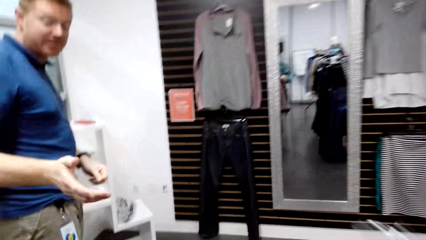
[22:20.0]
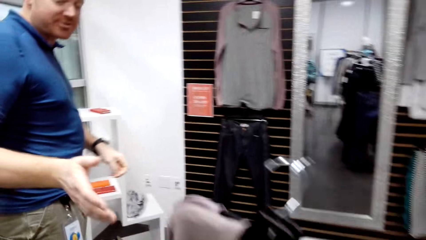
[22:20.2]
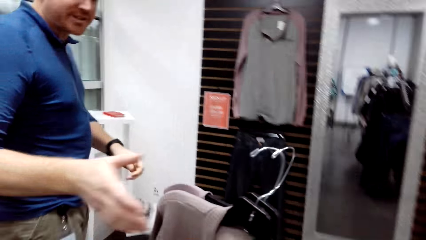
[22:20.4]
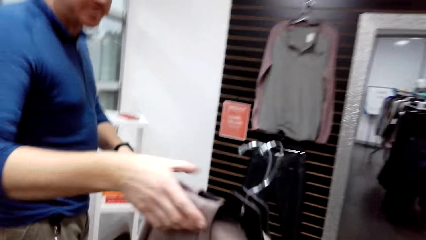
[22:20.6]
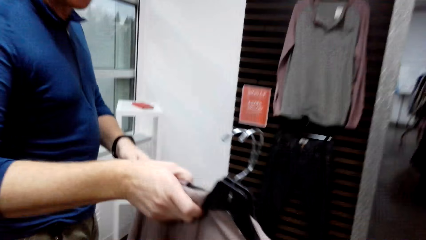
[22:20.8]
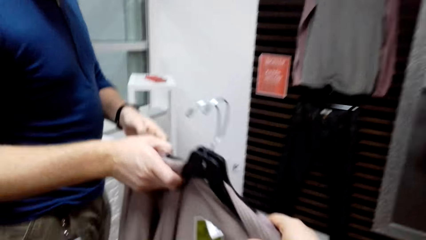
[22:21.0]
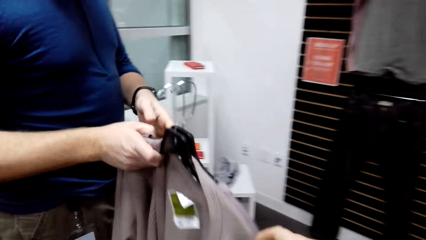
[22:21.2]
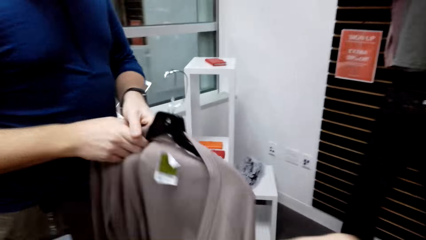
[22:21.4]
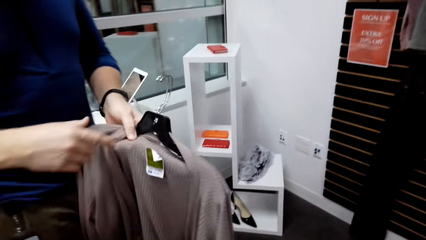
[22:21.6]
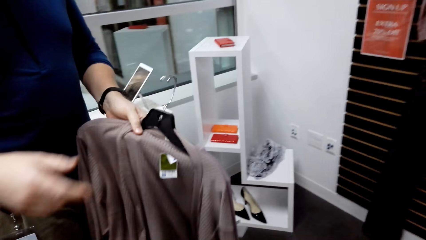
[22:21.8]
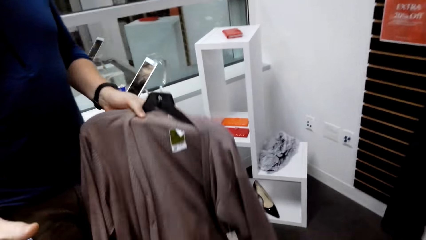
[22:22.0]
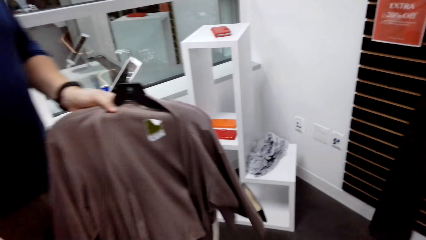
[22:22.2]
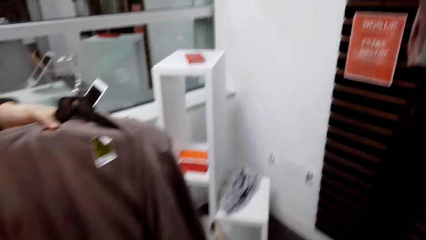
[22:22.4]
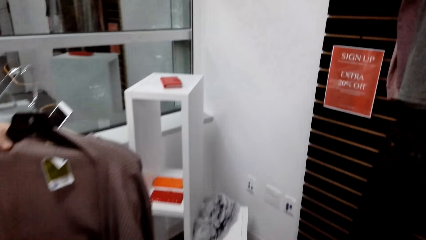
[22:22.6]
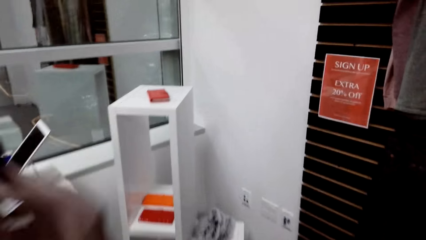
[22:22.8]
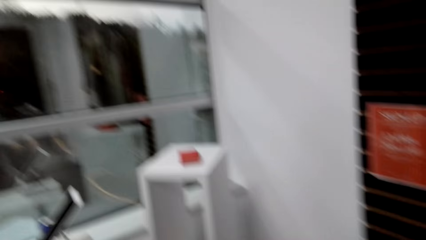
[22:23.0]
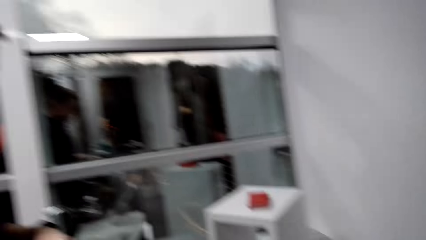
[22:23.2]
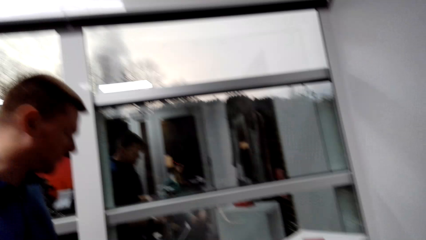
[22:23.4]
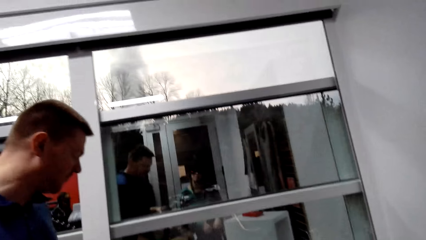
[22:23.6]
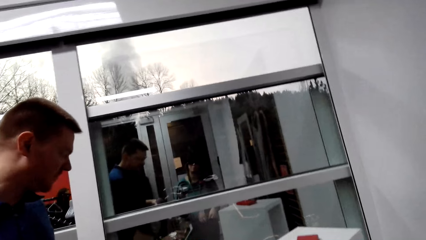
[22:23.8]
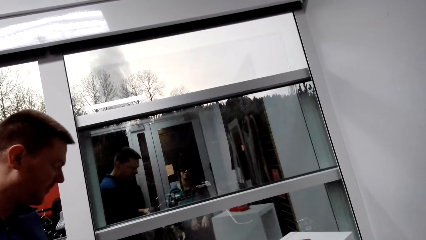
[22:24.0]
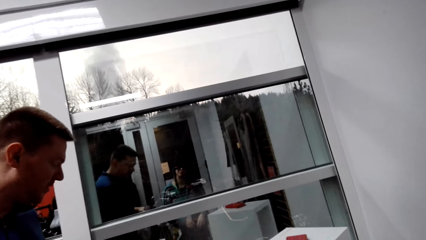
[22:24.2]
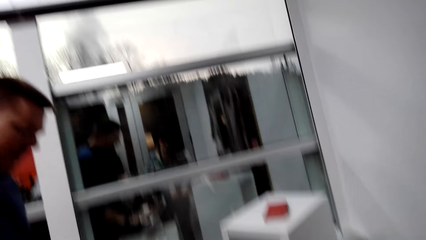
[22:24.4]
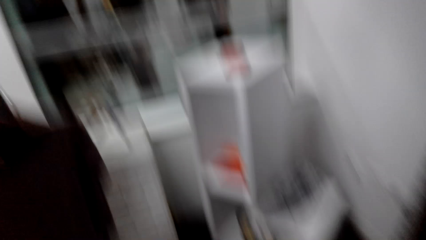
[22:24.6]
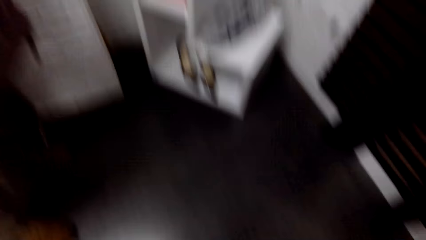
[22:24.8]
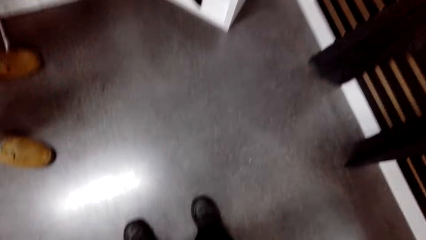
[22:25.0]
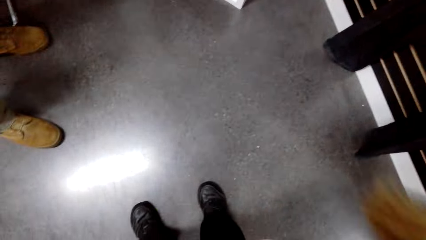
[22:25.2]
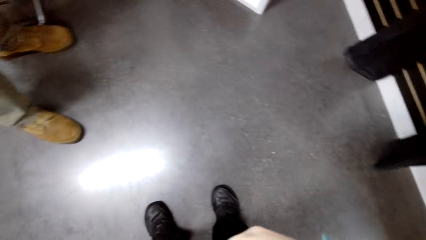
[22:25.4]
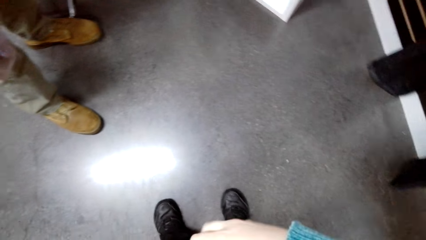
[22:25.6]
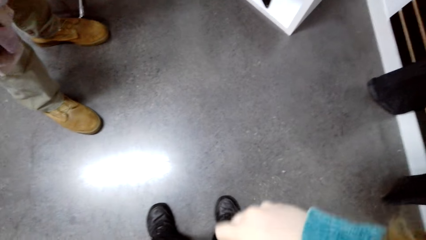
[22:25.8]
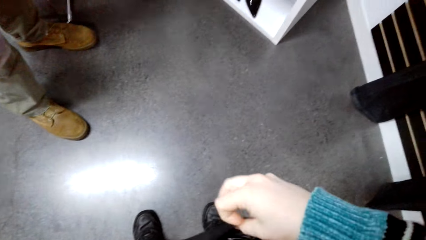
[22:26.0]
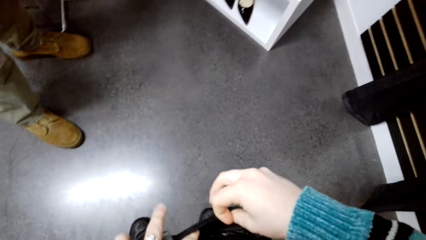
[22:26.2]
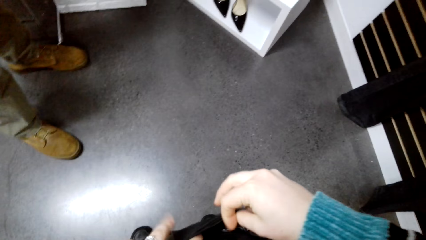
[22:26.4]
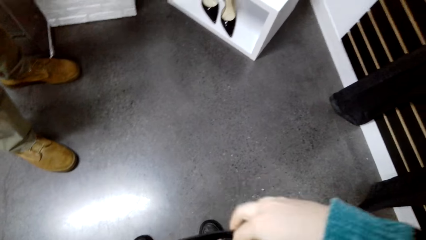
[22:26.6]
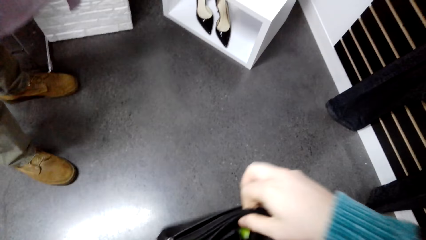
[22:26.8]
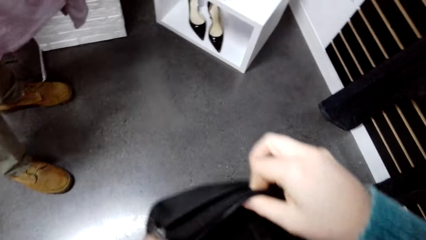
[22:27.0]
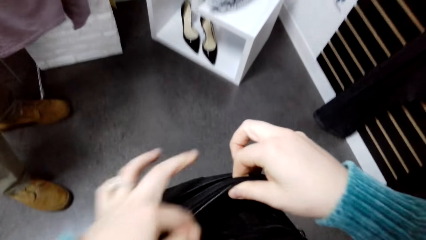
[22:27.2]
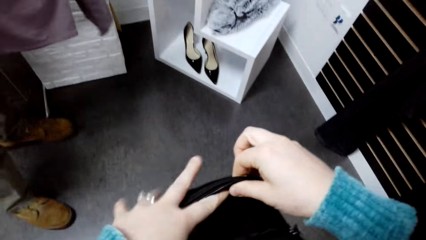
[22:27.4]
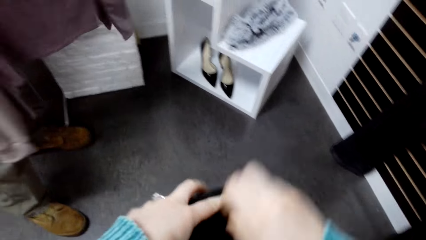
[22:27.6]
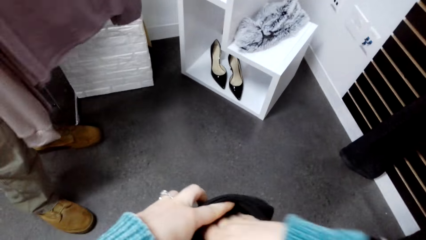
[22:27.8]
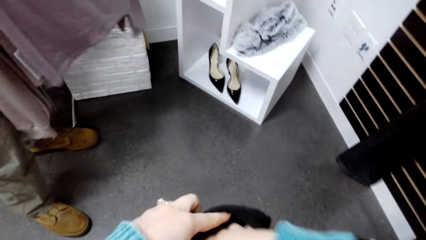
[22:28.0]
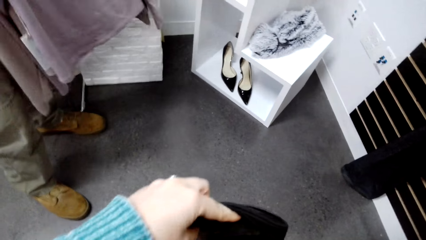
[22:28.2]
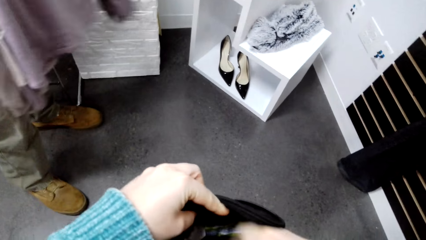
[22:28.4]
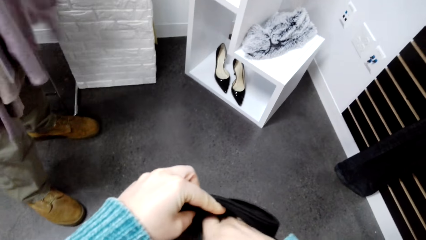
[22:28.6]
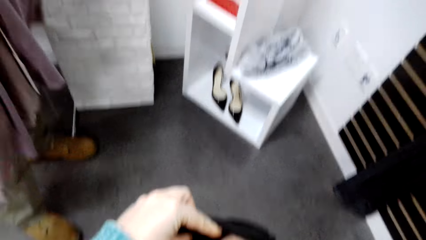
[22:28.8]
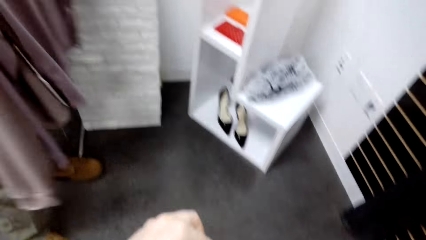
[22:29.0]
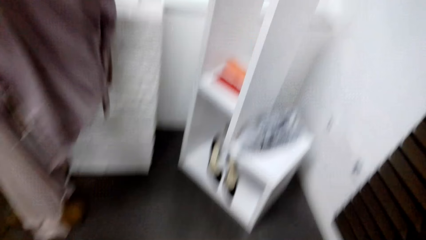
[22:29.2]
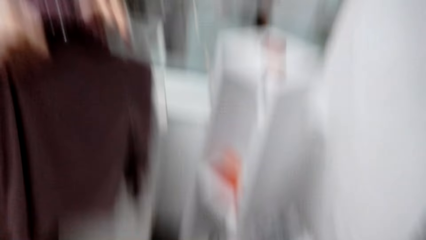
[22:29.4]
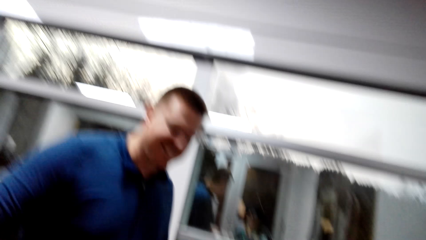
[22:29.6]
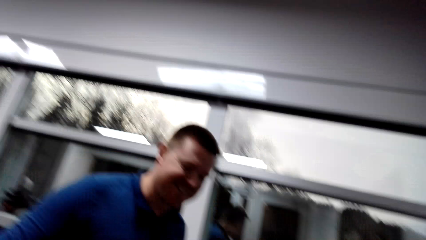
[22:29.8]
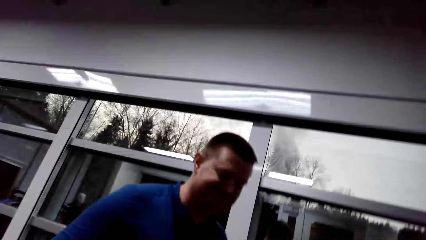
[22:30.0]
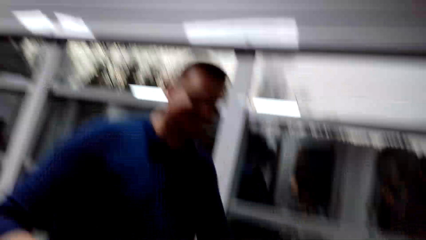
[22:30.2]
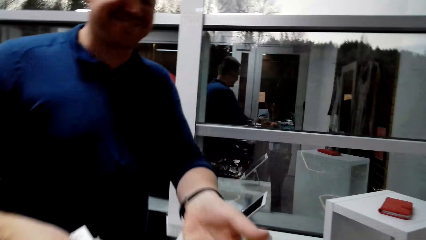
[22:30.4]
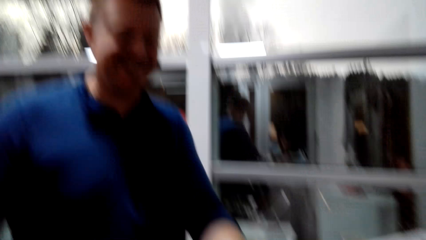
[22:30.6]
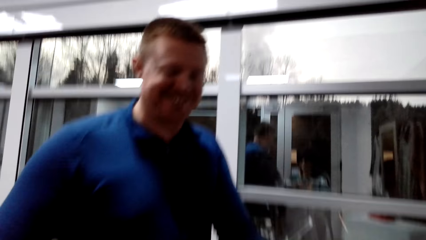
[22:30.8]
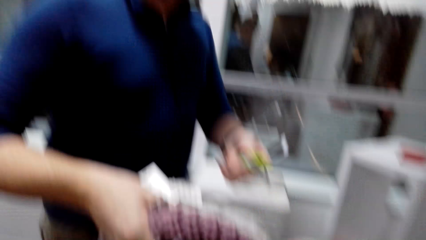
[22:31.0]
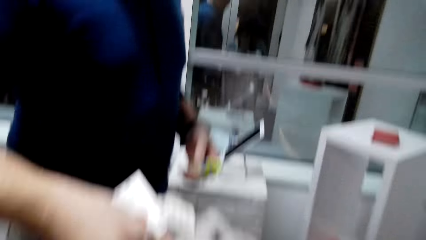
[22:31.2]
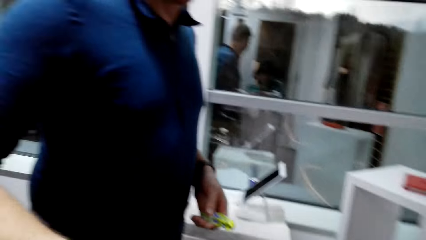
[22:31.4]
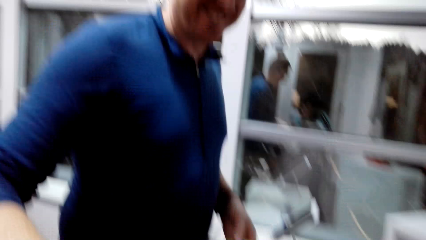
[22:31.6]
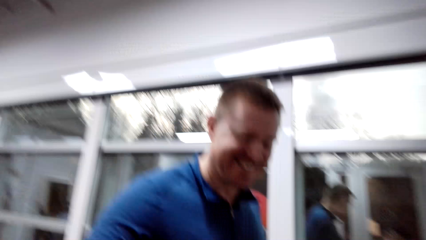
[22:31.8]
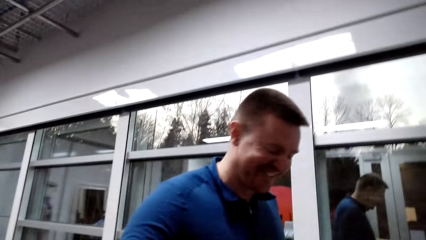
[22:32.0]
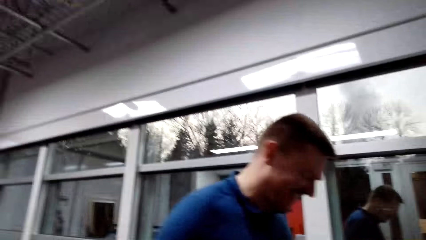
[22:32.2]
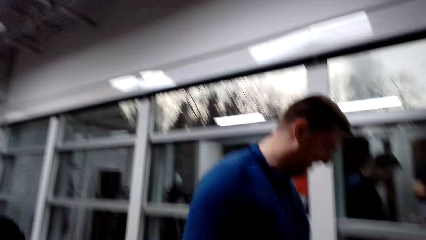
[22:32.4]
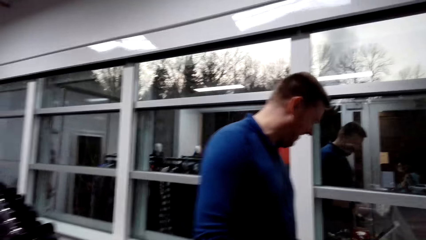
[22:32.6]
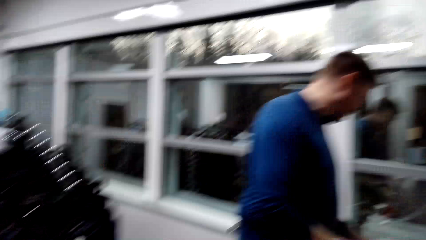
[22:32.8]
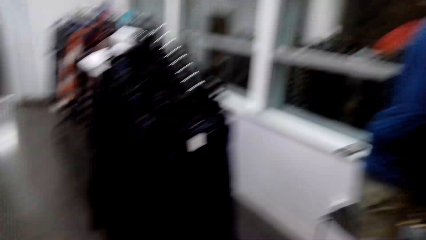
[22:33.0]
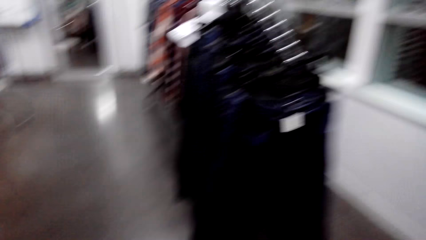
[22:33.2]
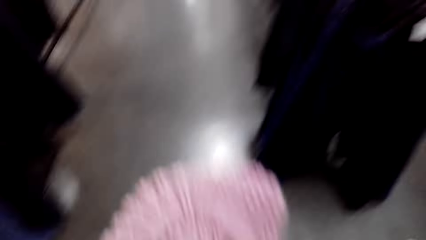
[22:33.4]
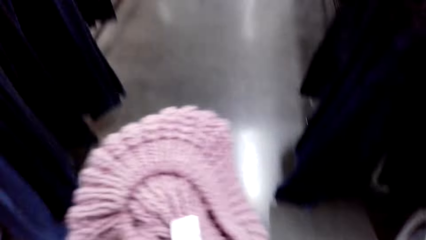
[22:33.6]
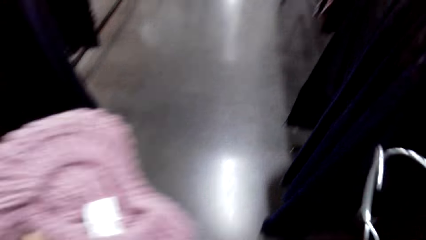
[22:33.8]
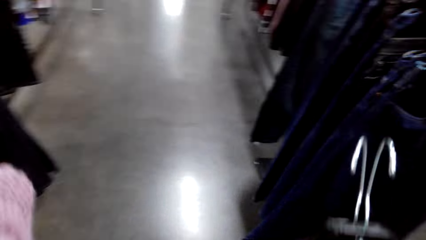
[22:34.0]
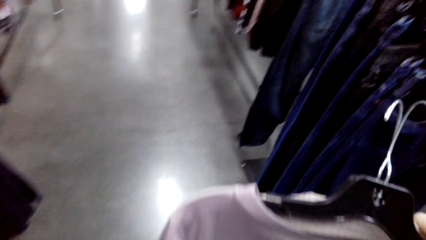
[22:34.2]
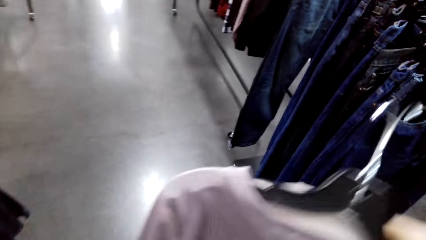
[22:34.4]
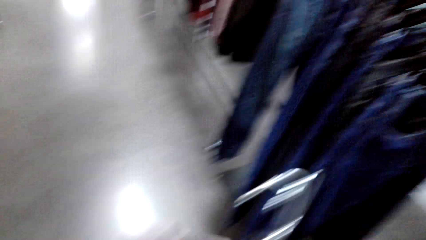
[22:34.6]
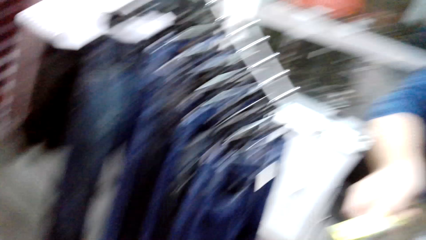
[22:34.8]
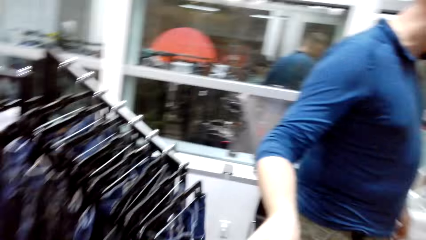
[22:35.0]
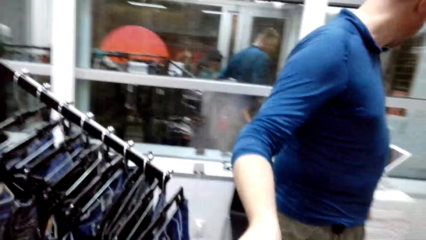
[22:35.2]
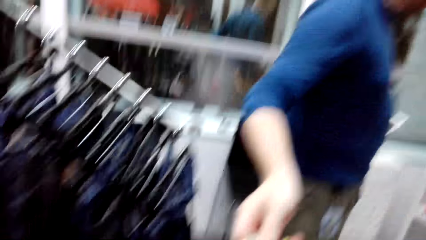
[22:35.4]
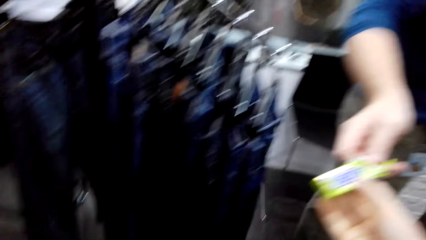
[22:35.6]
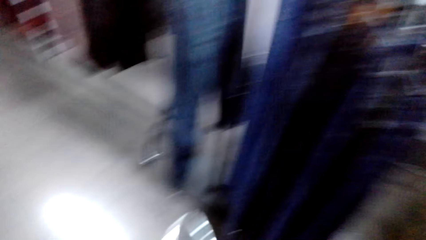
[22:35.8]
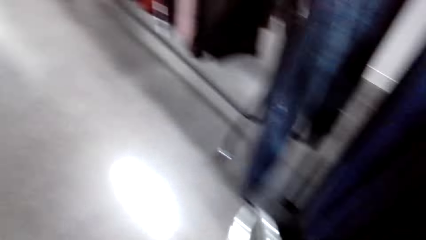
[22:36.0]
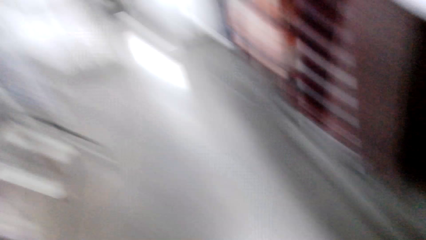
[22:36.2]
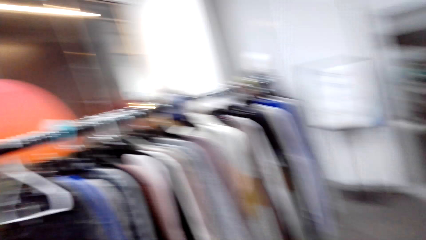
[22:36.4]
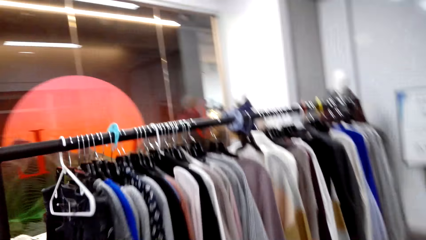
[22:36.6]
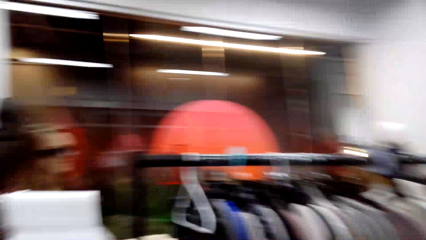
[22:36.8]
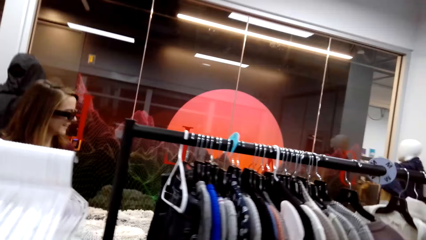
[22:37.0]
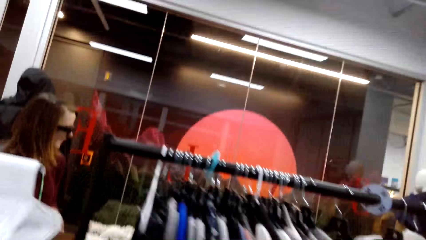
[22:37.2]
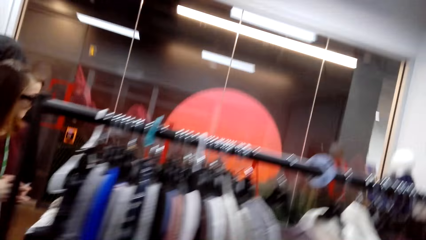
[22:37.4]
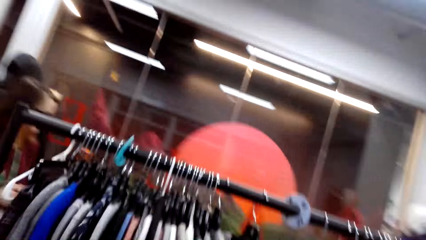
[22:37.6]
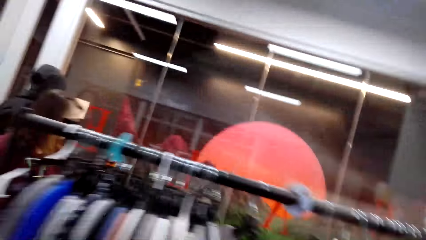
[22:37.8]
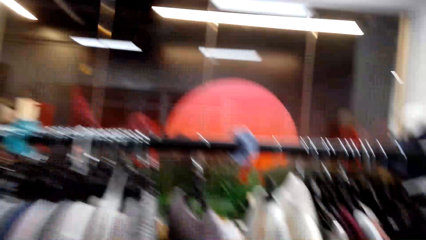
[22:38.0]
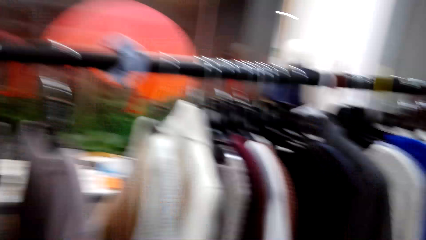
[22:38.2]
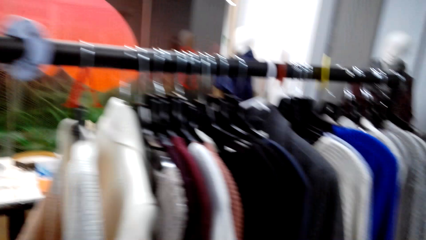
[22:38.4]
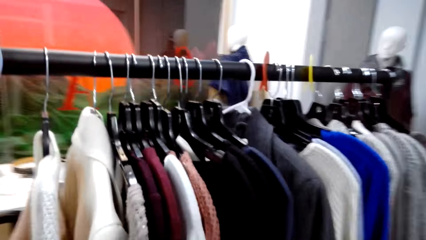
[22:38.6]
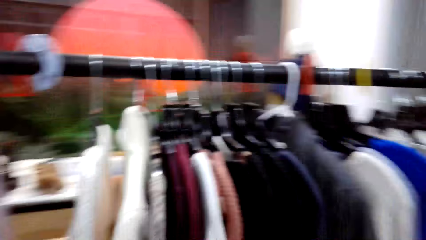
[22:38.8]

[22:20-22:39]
A man talks to the camera wearer. The camera wearer gives the man the sweatshirt. They talk to the man. They interact with the man. They check the bag. They talk to the man. They give the man the bubble gum. They pay for the clothes. They interact with the man. They walk around the store. They take something from the man. They laugh. They talk.
